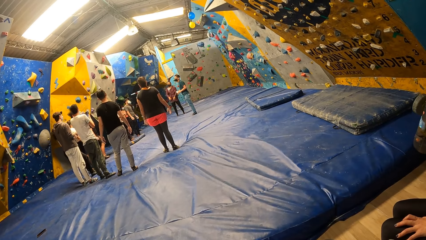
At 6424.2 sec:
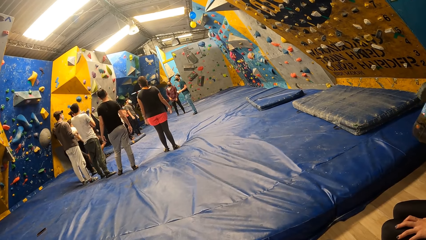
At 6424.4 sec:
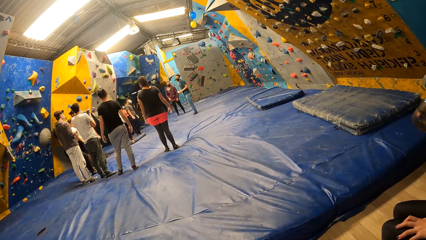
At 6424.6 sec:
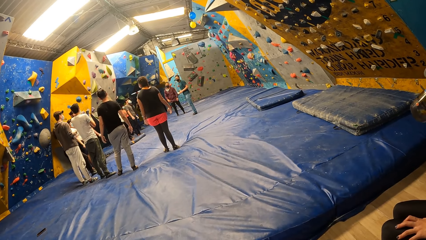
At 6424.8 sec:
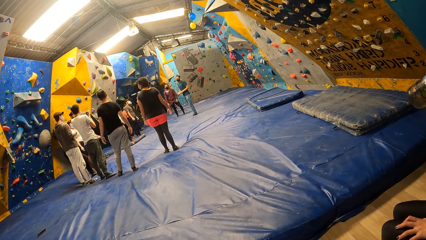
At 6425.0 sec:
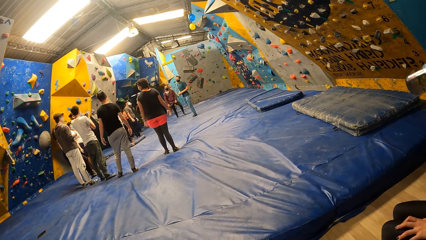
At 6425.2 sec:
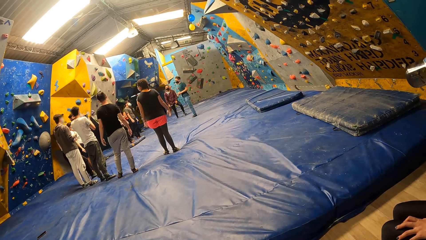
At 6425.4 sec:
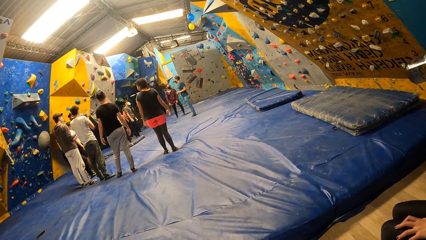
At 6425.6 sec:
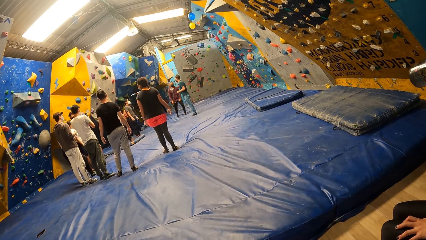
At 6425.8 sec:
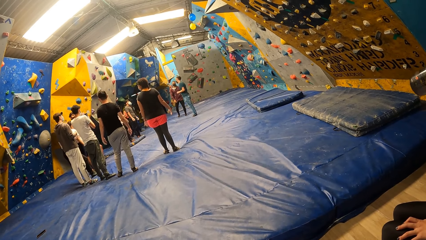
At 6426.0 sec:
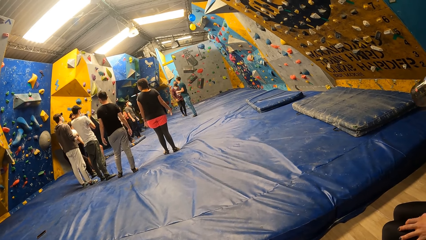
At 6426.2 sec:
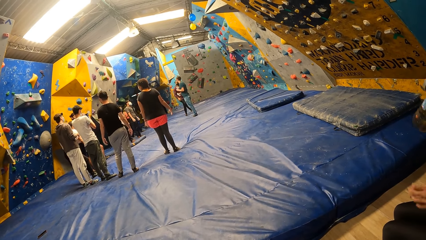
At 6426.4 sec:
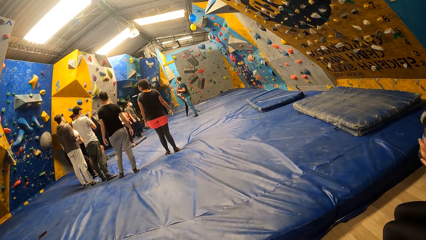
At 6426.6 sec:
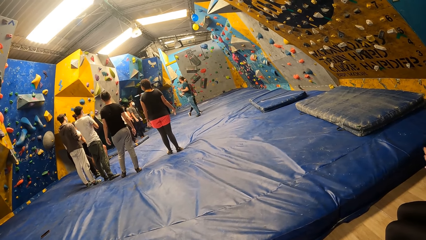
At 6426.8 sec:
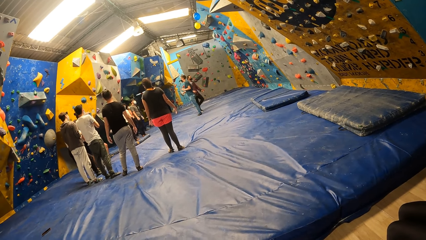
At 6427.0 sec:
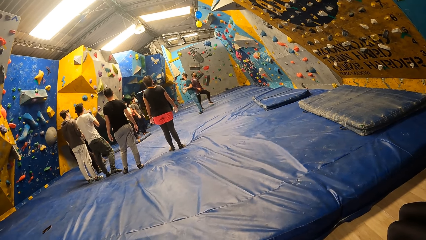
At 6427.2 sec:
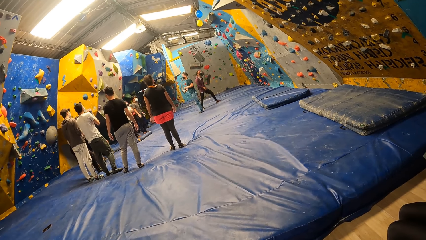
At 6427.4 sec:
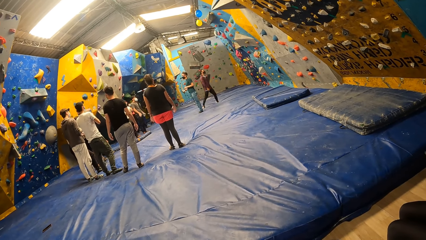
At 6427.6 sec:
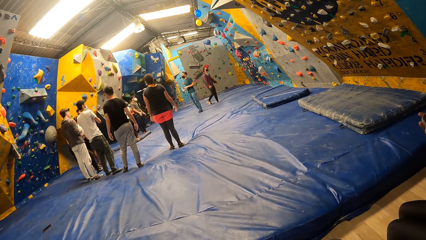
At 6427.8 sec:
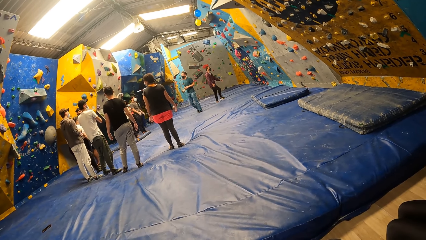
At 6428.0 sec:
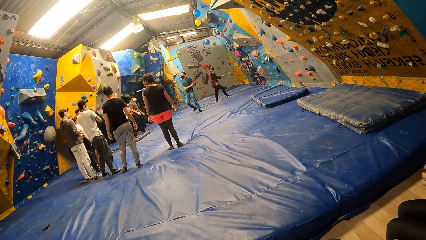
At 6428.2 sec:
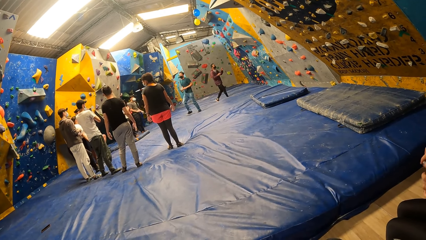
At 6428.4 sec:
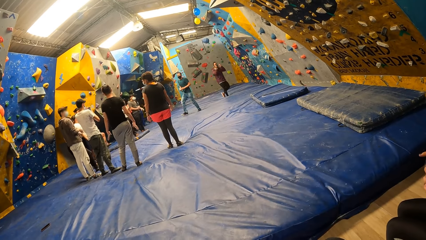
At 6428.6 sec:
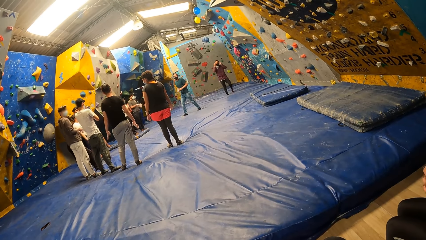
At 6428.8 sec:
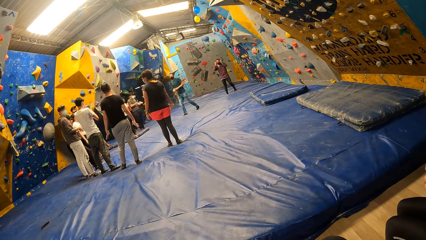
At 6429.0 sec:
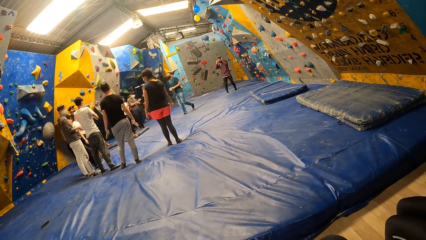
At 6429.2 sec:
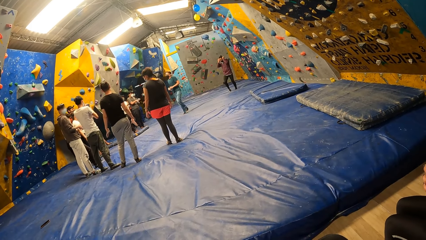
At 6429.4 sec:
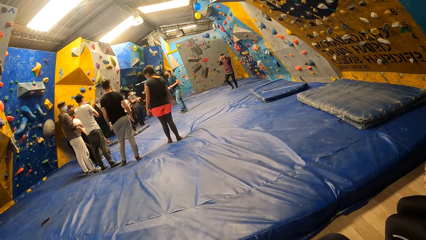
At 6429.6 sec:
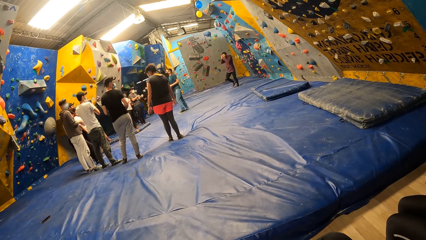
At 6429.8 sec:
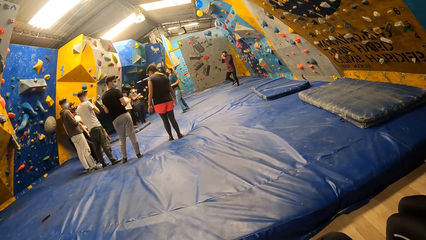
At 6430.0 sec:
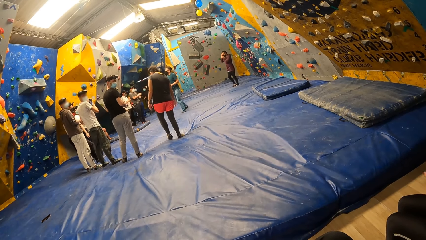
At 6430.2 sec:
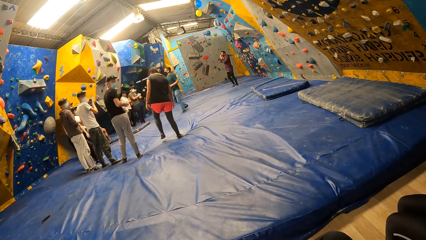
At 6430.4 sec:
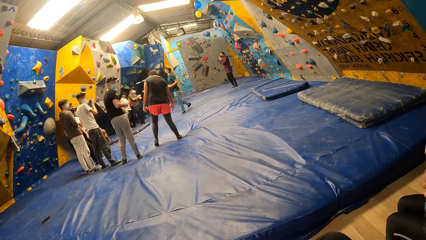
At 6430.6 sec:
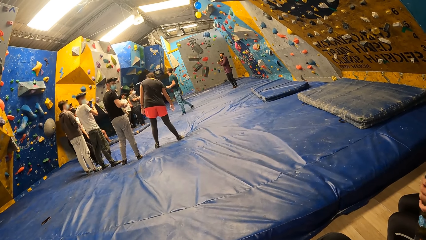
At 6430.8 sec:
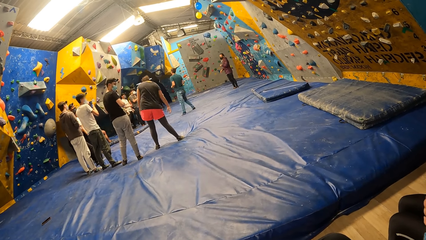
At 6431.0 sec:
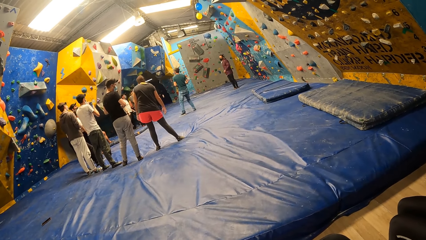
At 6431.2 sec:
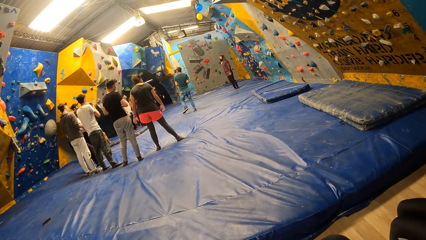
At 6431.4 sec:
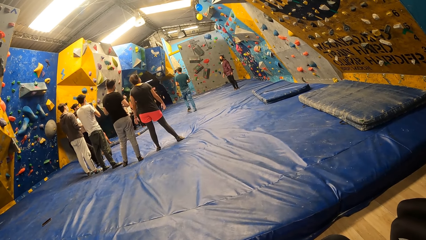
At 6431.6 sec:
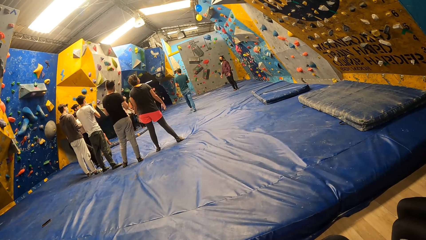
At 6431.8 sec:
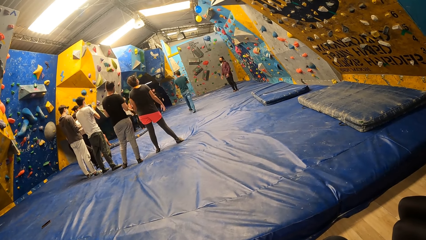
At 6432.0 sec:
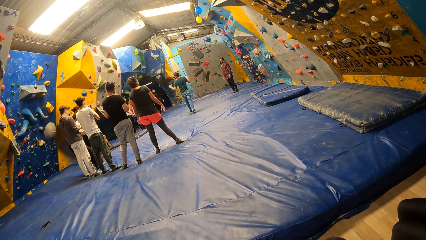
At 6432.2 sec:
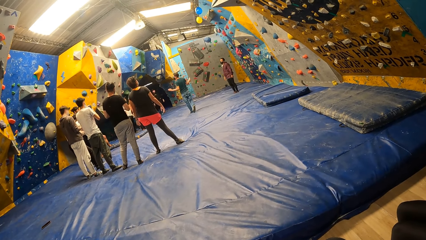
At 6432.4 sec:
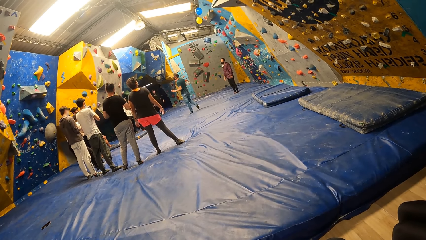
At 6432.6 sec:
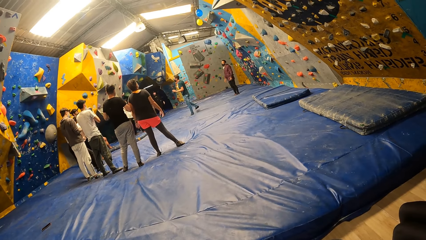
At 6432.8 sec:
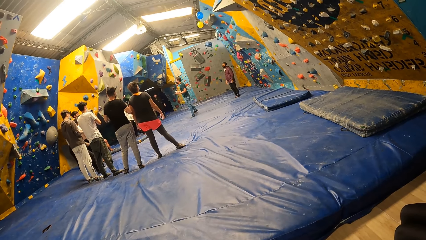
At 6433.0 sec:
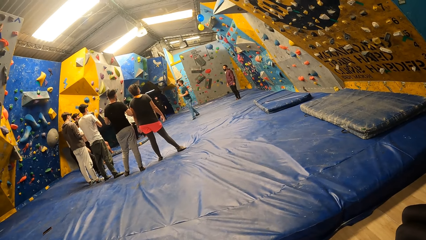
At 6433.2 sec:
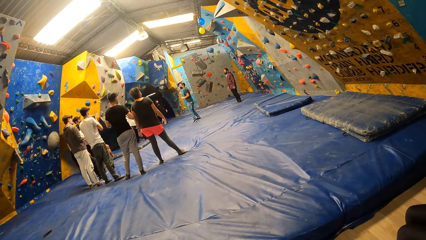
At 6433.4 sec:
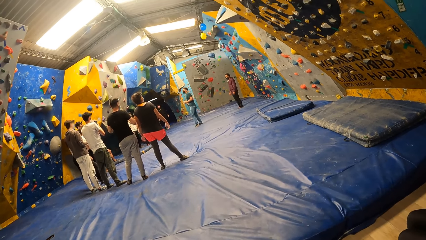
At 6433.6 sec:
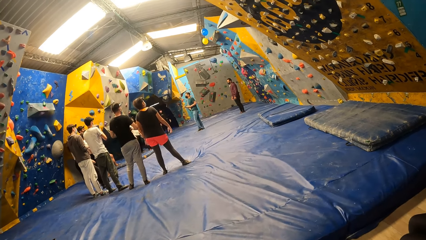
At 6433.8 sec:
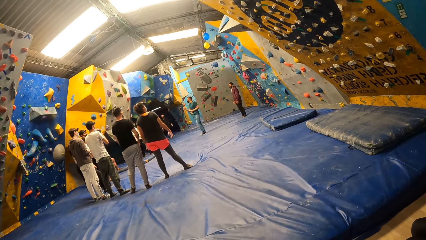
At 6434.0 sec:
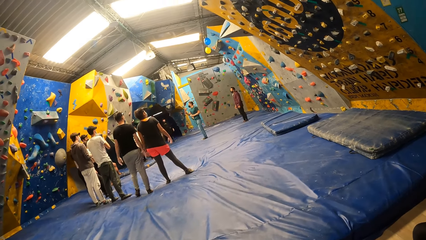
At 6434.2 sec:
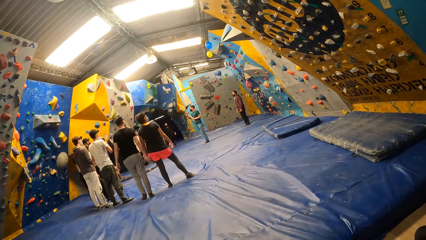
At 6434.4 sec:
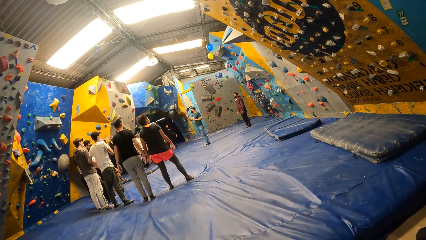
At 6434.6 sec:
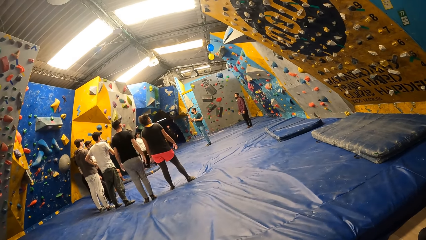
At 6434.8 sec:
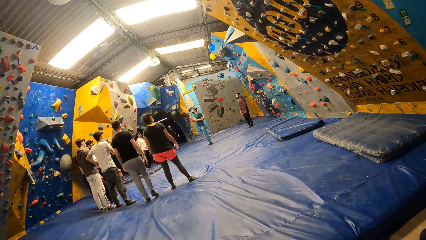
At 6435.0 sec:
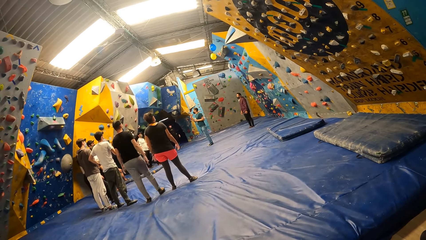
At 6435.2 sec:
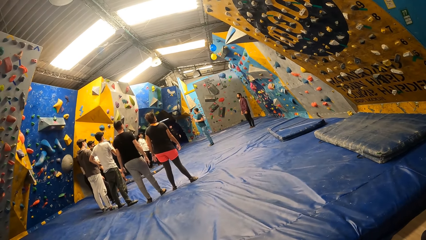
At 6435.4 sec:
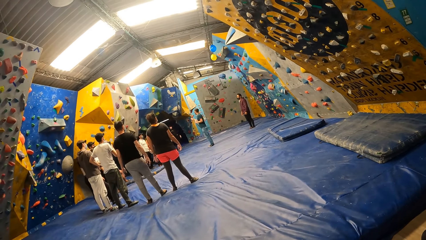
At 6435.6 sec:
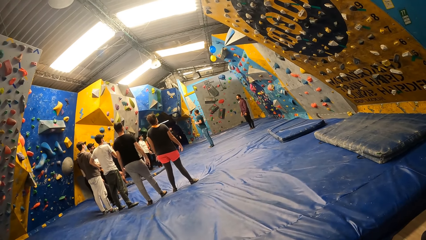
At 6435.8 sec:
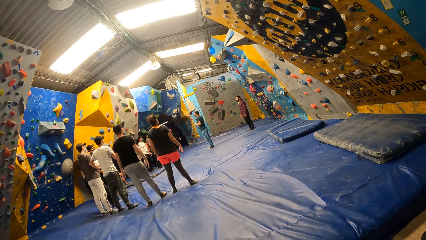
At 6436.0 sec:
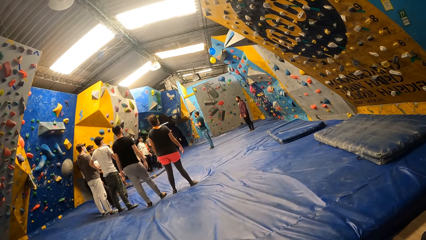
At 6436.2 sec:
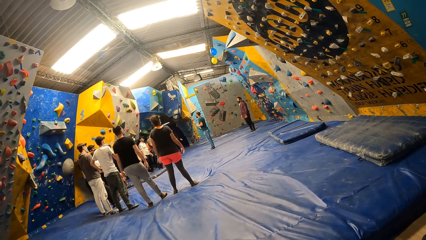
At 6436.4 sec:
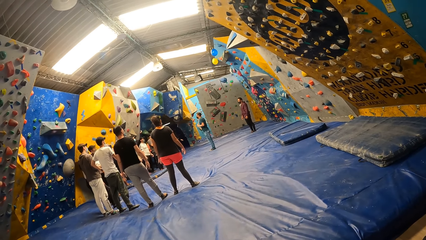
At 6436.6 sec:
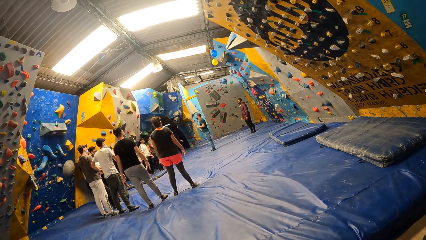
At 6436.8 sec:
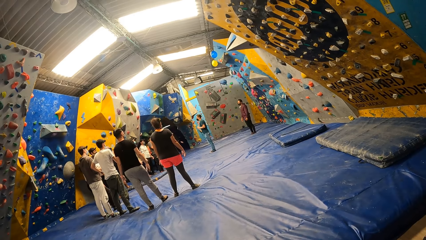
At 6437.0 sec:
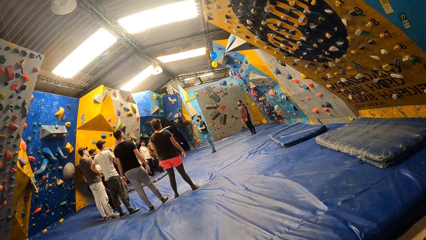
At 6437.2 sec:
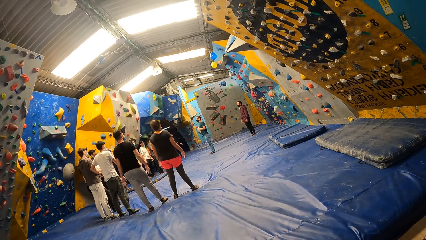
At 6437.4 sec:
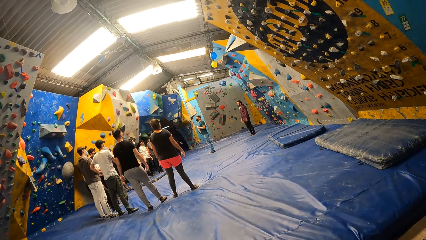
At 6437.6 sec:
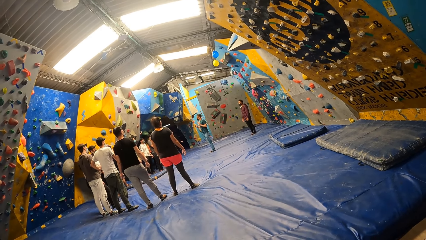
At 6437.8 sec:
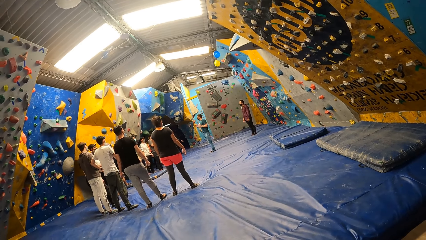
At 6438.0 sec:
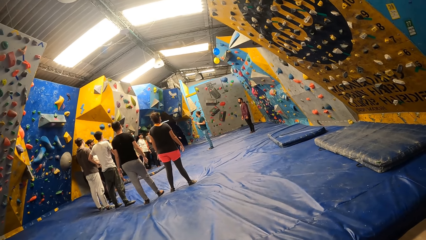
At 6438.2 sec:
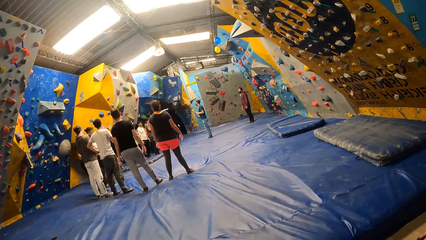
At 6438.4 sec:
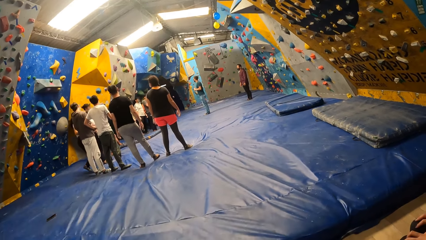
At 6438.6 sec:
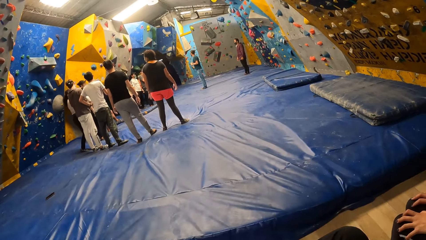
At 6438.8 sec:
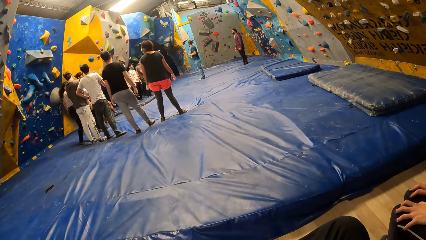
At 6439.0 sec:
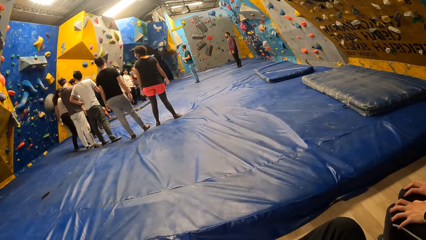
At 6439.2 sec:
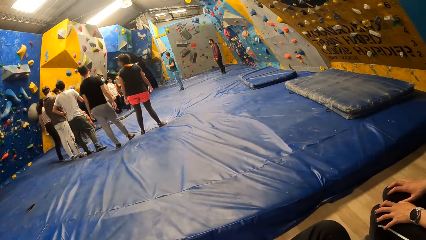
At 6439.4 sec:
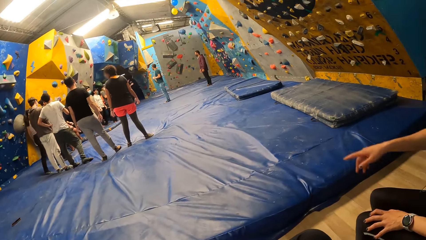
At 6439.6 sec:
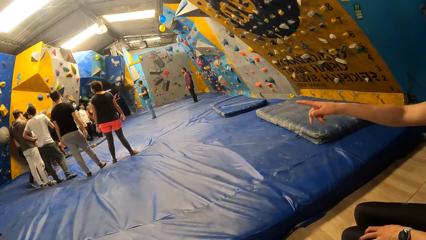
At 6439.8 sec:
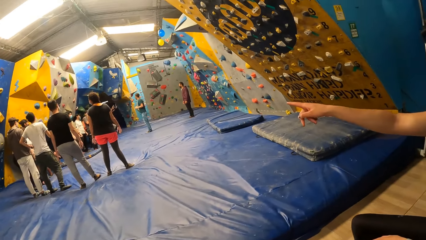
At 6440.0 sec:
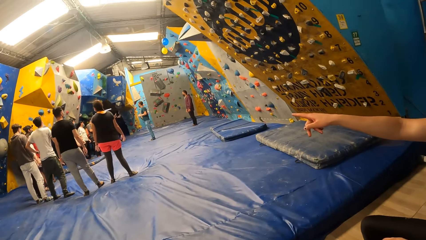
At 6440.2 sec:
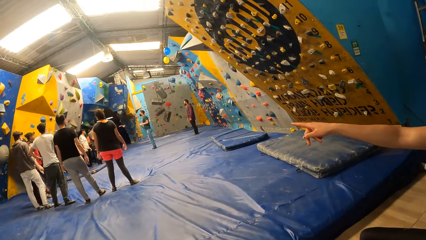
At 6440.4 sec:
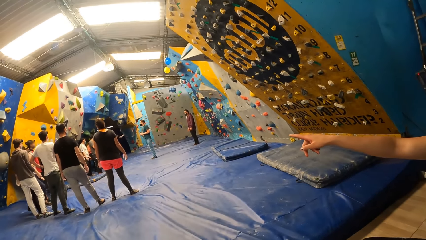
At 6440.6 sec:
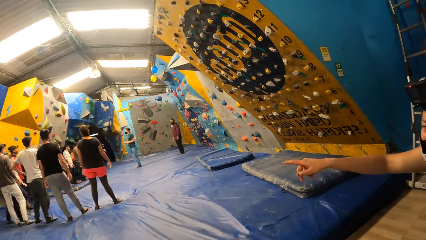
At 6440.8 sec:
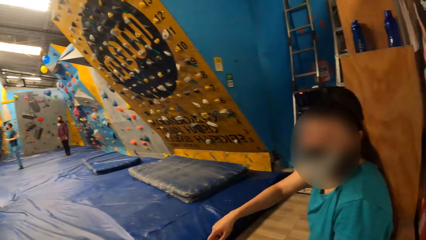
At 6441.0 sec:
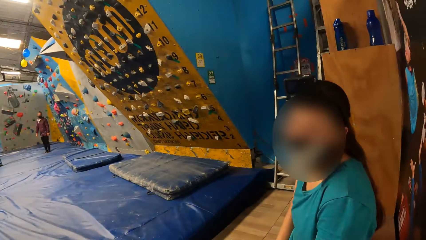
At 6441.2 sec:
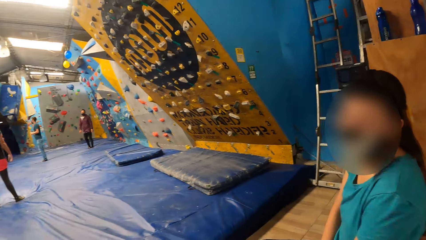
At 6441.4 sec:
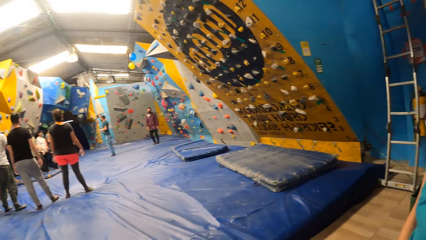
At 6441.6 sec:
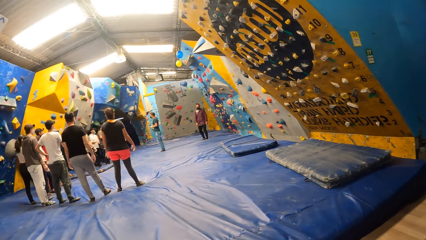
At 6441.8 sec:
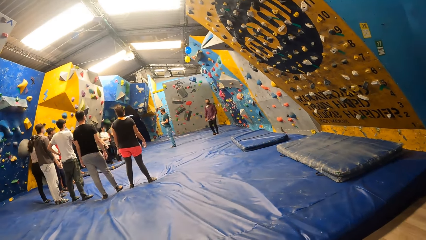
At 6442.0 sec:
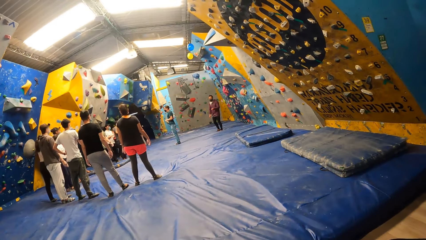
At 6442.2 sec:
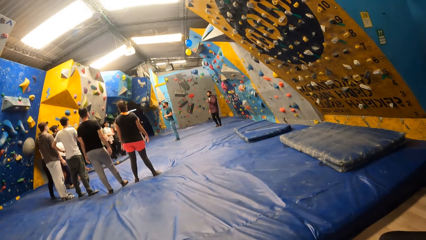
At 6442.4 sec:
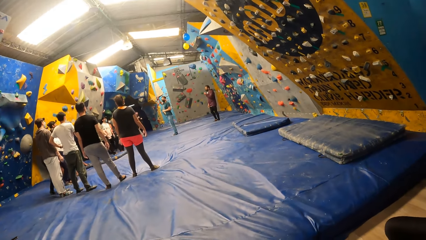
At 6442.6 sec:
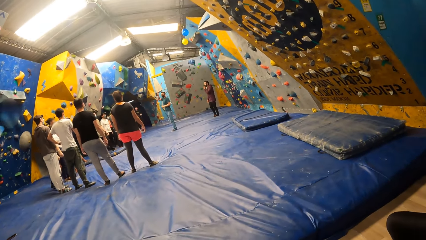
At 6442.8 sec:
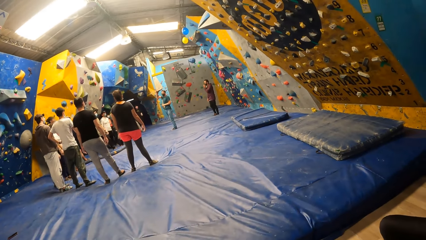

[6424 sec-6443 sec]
The woman drinks water from the bottle in her right hand. The woman interacts with the camera wearer. She speaks with gestures.
